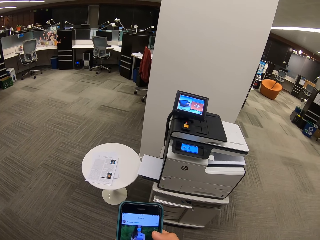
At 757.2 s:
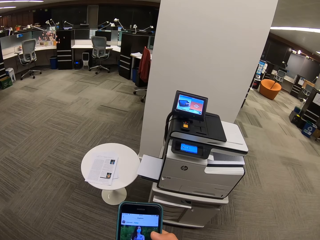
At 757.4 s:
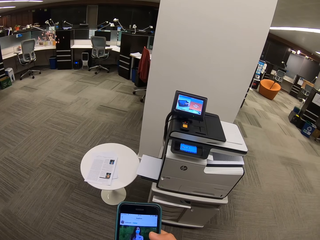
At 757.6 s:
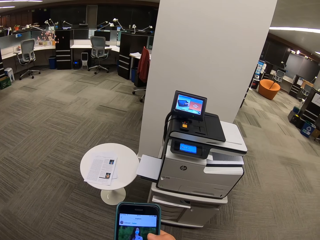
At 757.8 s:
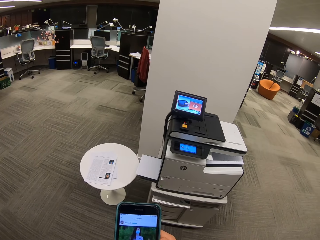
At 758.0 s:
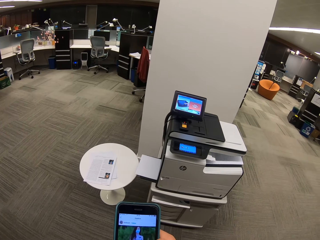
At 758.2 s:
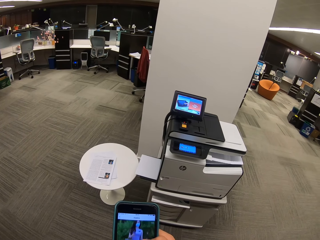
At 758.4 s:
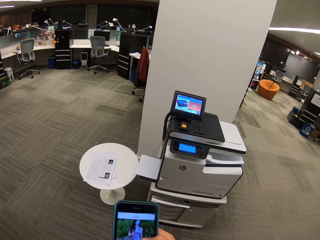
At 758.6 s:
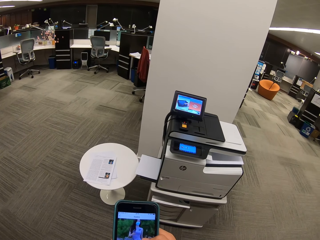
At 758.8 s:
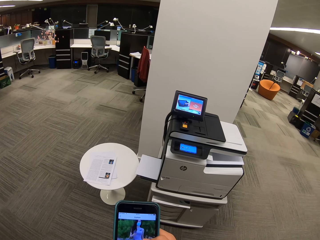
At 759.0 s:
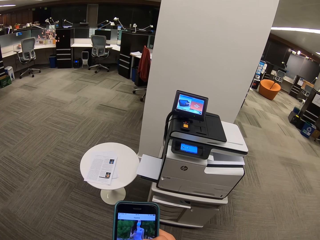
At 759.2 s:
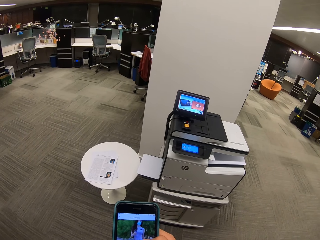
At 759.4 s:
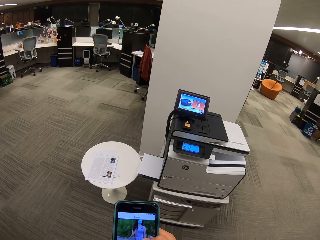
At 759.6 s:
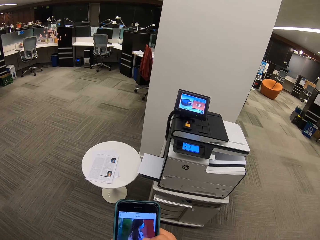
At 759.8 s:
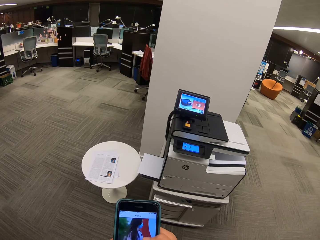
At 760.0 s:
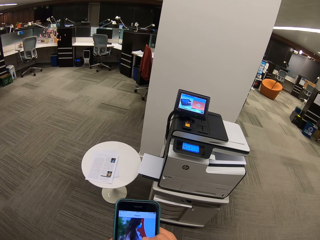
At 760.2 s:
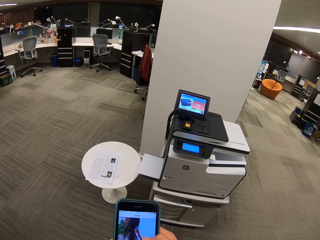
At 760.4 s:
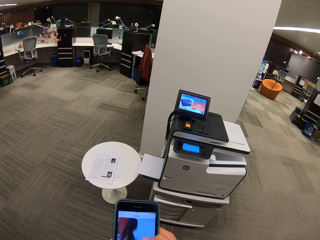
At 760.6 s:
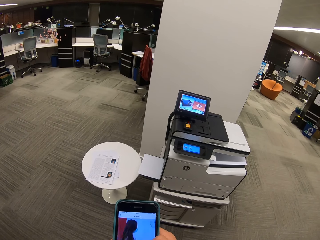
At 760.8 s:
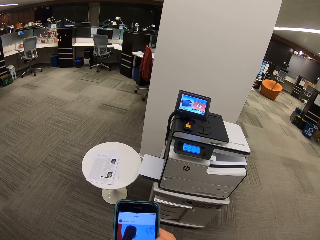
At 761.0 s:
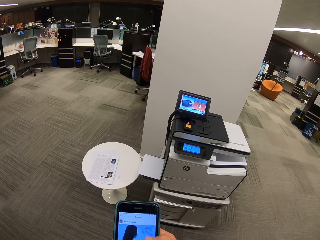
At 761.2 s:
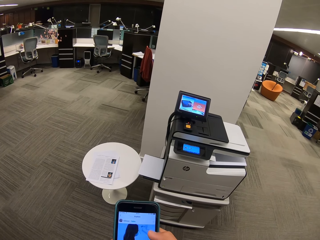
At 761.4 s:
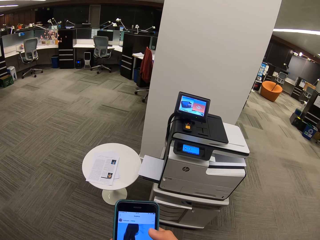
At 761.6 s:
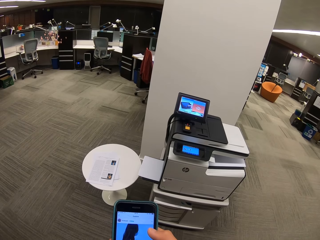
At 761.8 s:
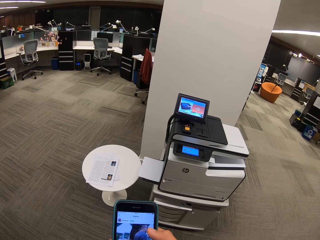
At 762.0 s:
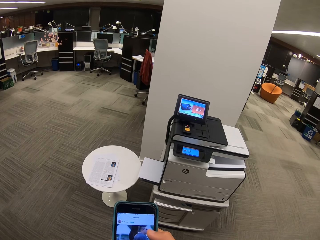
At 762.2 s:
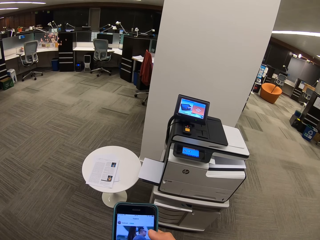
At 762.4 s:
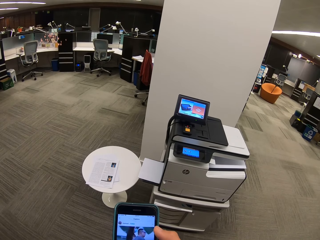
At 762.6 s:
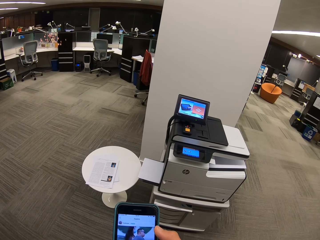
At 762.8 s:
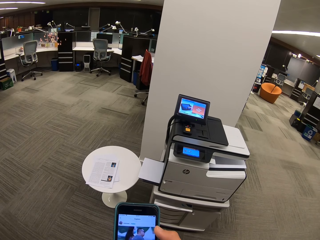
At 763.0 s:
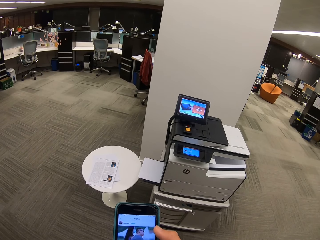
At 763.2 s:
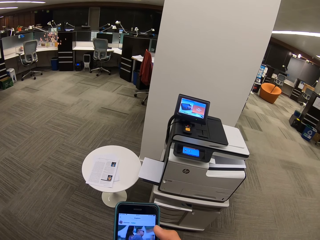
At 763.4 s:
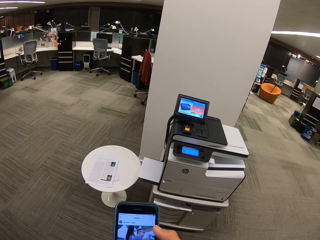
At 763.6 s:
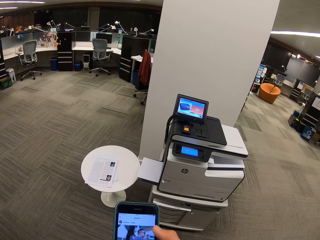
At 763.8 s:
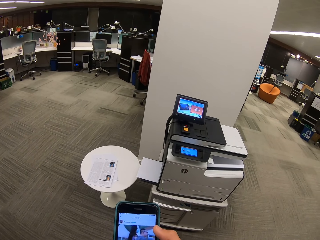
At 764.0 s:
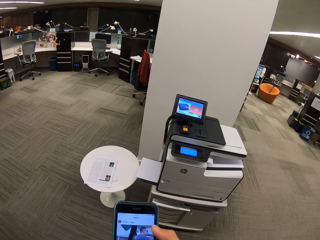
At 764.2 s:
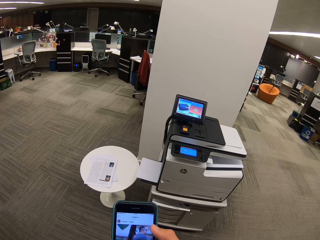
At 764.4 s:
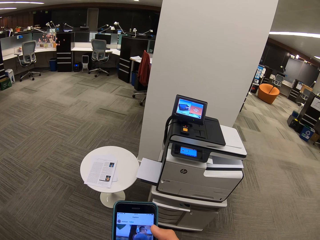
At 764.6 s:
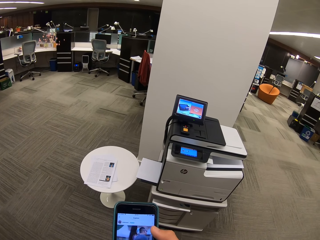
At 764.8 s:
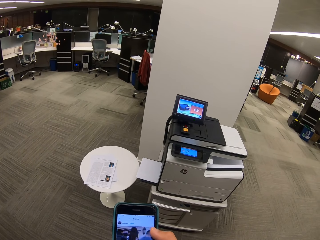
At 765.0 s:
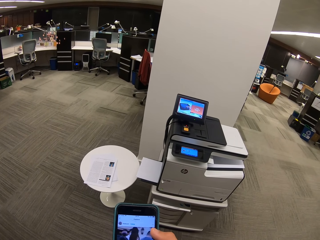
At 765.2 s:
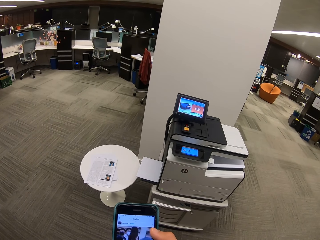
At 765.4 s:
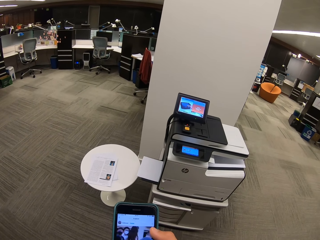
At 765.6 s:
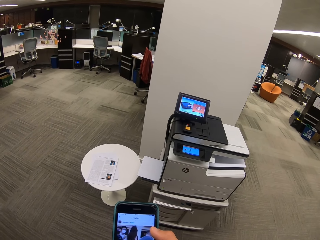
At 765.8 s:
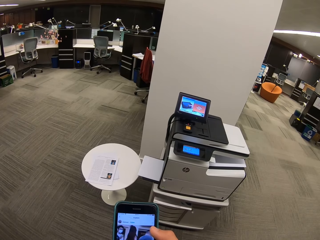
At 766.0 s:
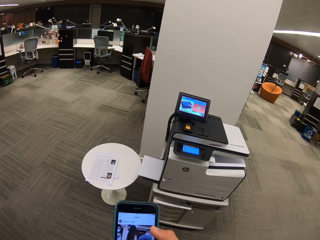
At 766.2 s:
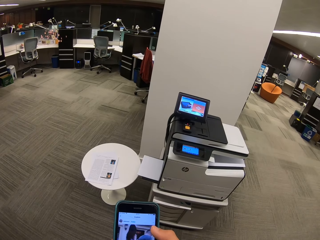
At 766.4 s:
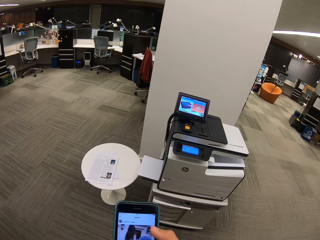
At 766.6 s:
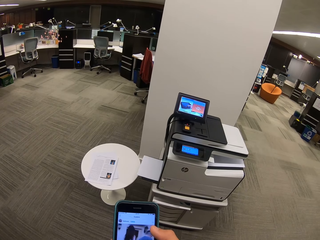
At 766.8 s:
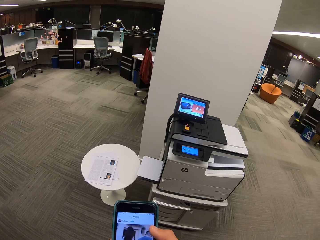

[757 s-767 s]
The camera wearer dials the phone. They dial the phone again.

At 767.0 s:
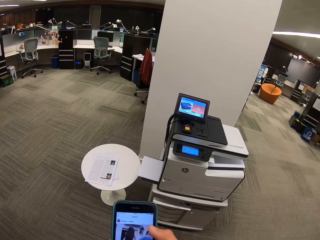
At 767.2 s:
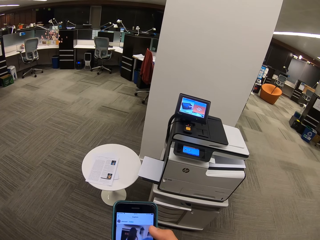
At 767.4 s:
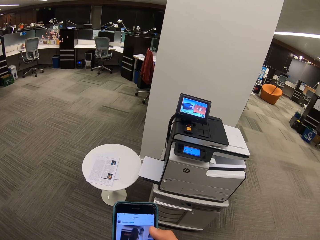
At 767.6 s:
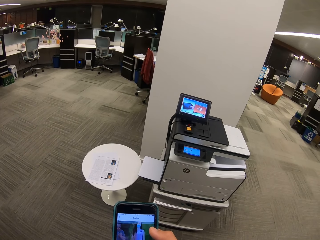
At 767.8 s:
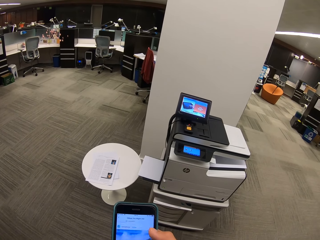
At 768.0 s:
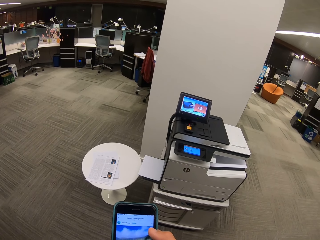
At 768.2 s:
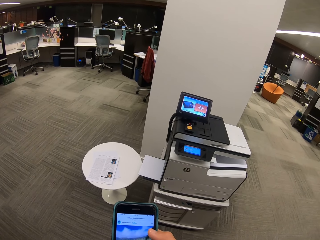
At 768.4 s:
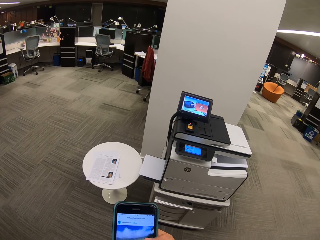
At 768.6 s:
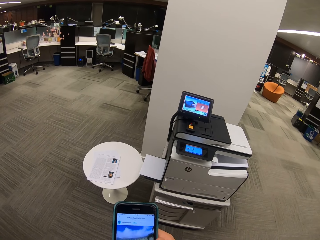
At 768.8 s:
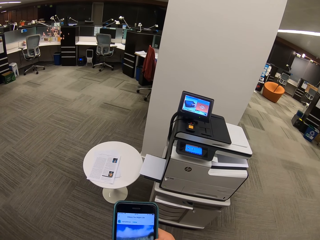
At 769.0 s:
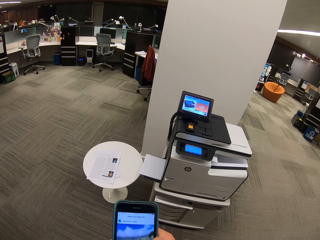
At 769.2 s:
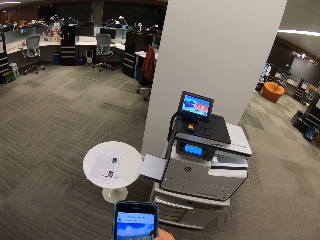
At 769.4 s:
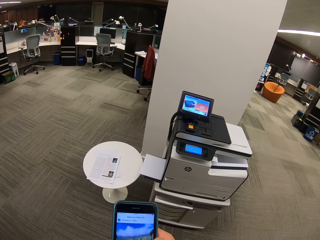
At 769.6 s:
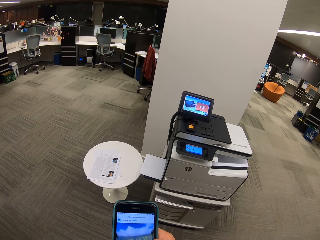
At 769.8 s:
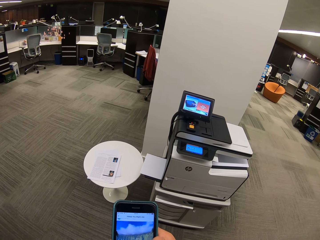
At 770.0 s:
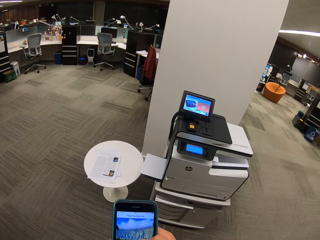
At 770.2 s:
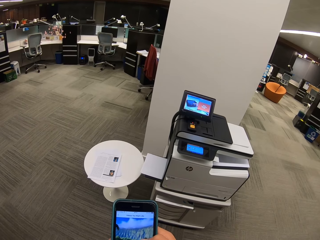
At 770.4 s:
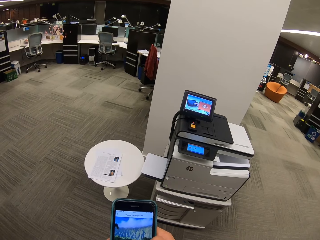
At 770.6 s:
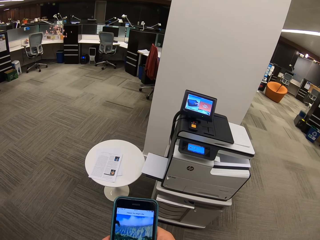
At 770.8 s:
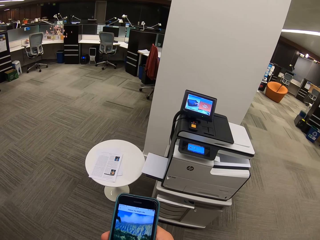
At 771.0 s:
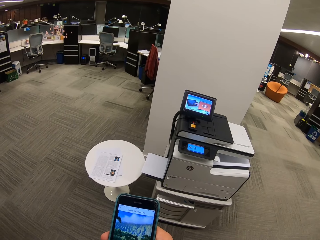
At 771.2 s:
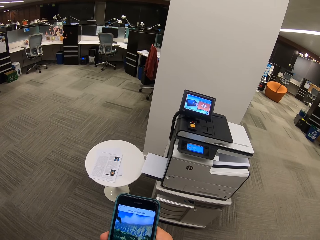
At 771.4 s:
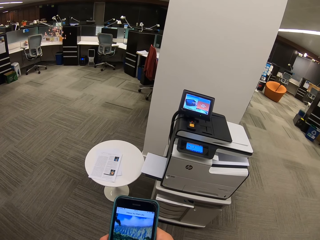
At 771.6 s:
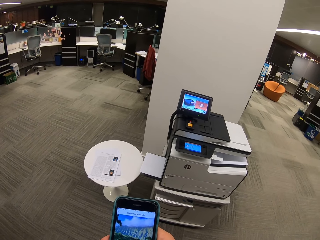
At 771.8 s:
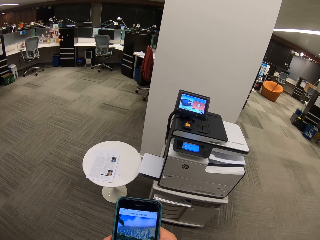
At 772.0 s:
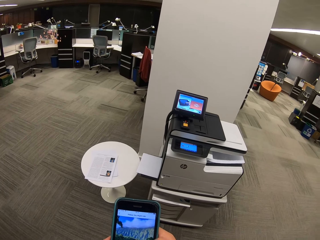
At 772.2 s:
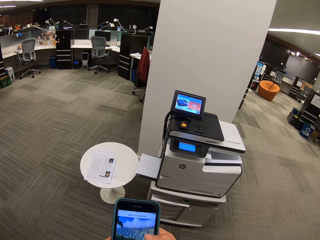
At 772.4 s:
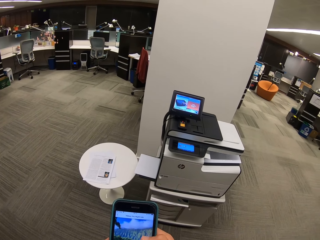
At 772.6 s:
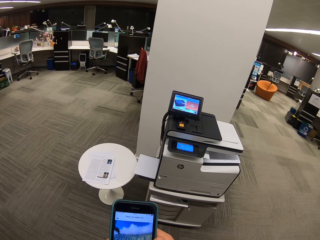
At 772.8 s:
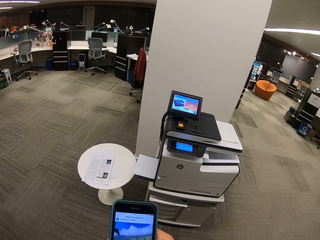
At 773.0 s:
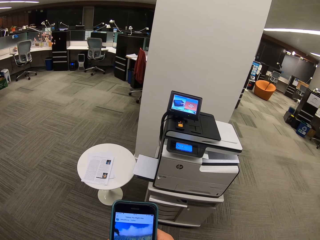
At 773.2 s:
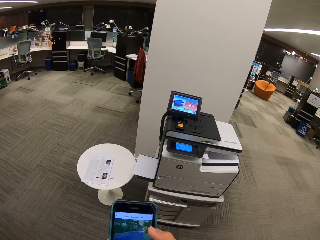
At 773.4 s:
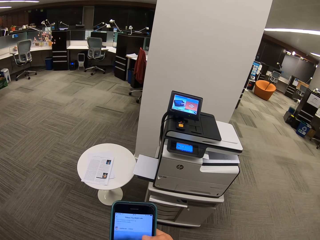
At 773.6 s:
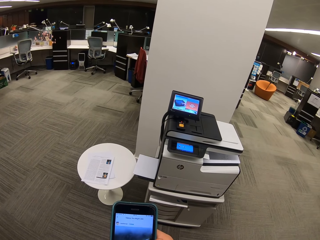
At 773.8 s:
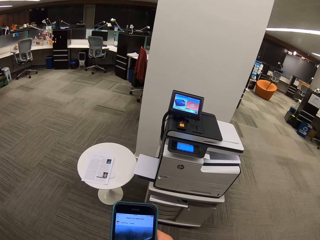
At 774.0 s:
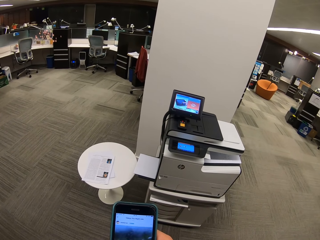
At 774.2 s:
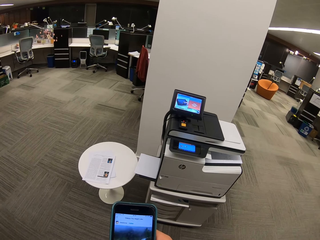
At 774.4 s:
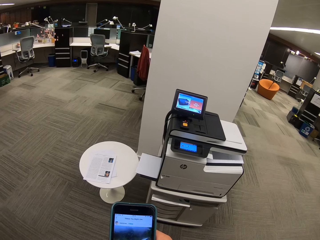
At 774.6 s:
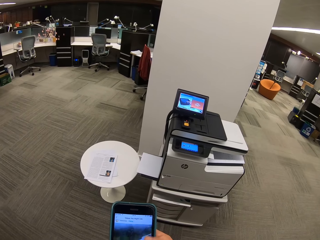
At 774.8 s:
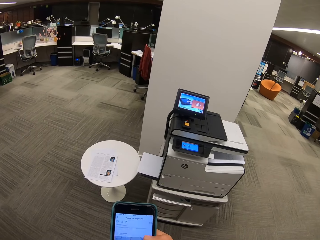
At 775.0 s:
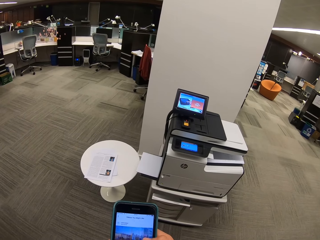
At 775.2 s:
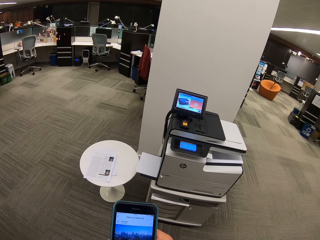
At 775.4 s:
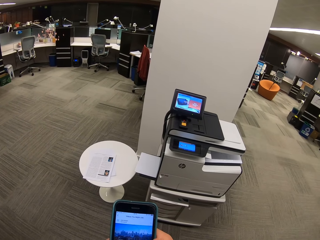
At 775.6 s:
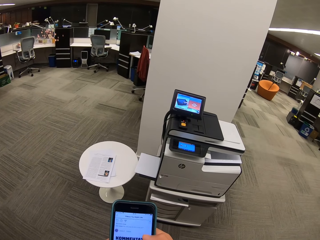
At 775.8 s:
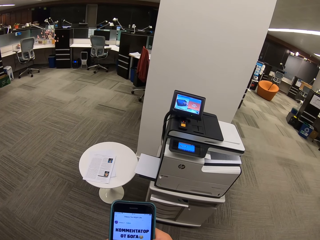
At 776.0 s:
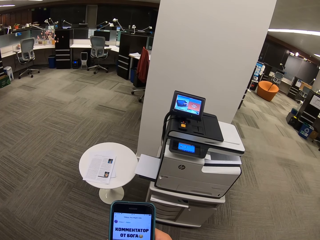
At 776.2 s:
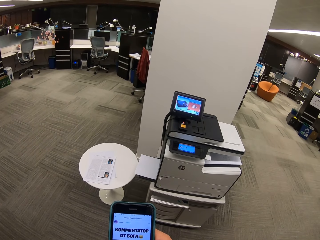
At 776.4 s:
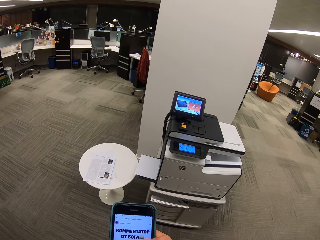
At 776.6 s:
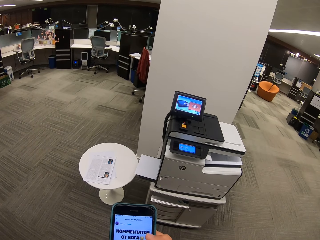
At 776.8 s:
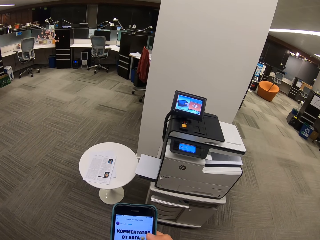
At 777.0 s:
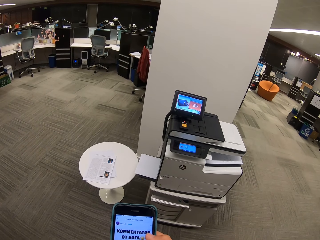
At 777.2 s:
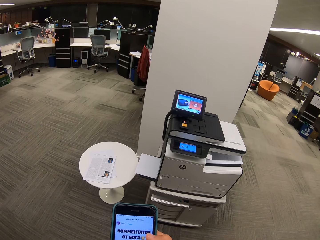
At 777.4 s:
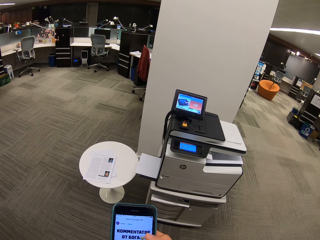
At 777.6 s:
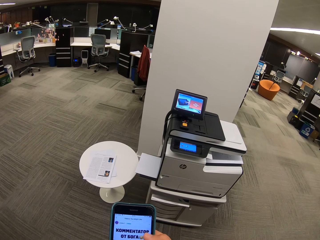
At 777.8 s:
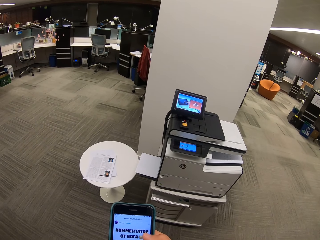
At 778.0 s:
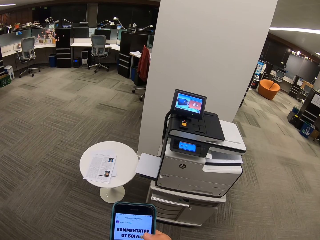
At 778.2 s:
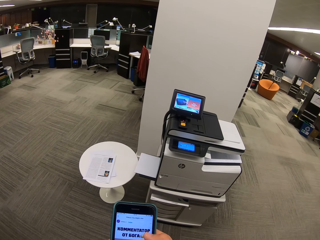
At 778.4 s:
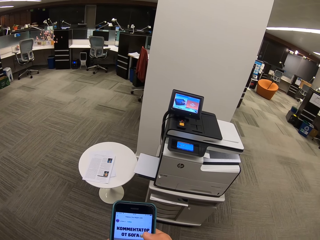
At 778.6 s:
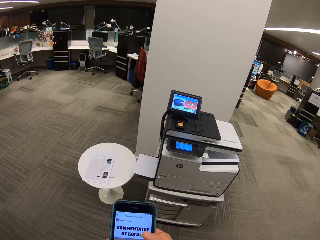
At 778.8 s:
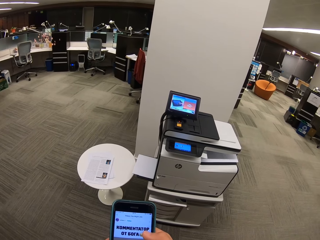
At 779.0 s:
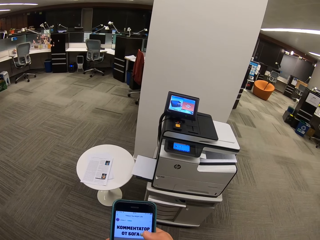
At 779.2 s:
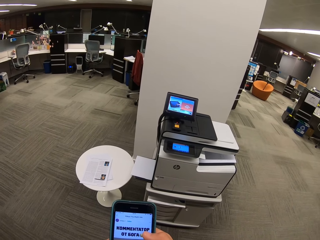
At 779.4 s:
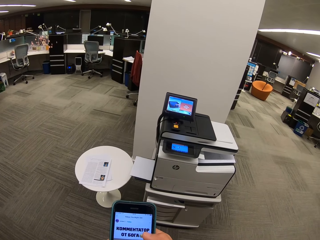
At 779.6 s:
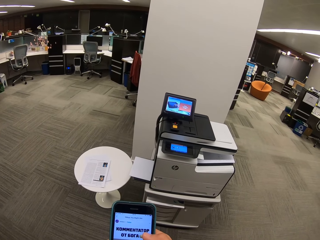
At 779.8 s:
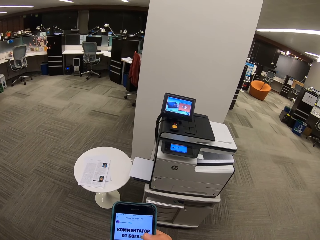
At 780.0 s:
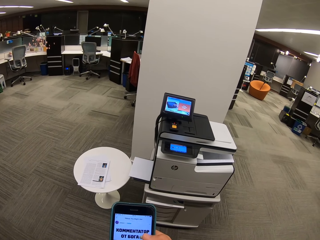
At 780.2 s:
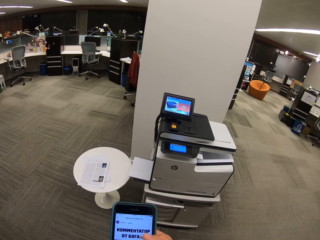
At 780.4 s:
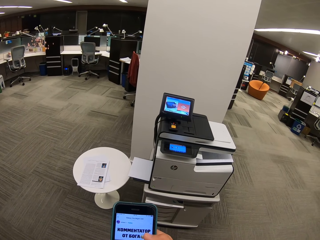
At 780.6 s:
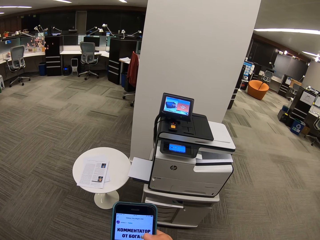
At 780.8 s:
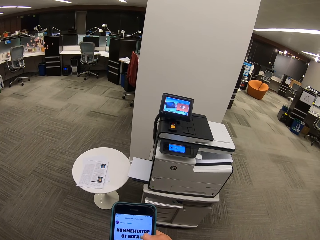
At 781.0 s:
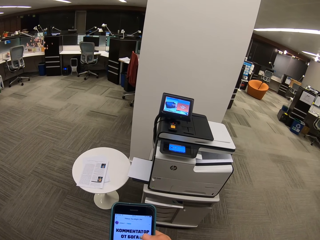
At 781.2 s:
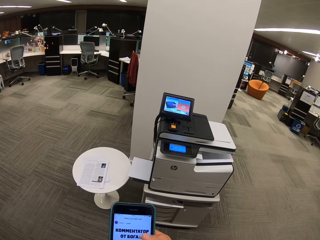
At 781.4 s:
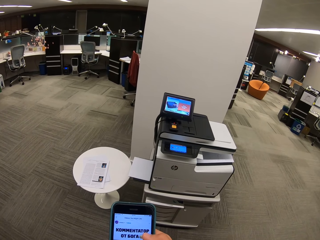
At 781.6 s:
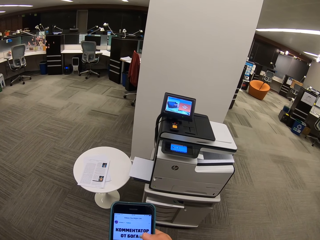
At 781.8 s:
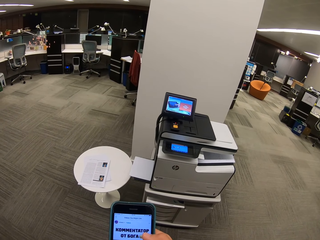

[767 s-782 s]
The camera wearer dials the phone. They dial the phone repeatedly.
